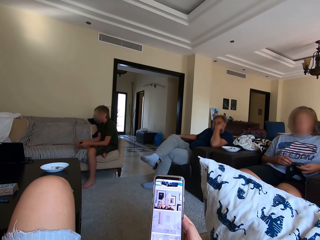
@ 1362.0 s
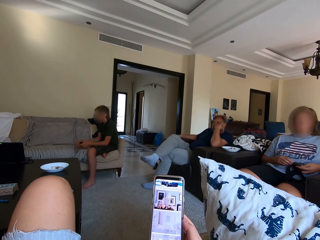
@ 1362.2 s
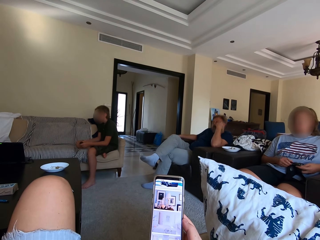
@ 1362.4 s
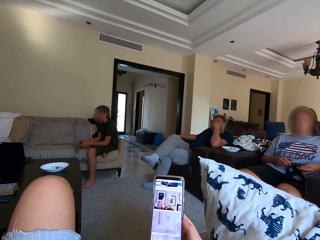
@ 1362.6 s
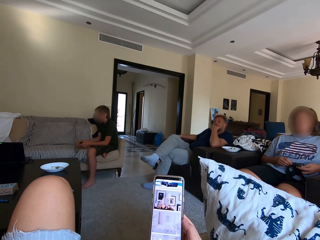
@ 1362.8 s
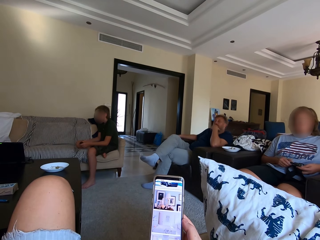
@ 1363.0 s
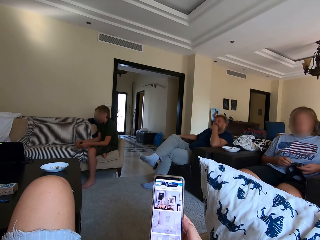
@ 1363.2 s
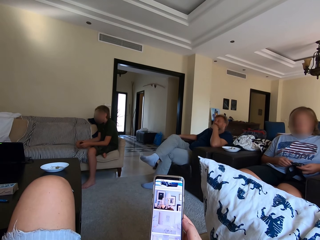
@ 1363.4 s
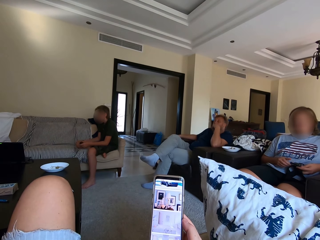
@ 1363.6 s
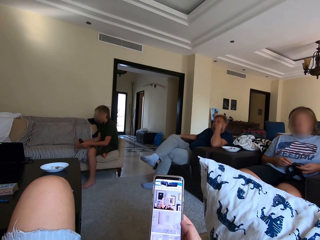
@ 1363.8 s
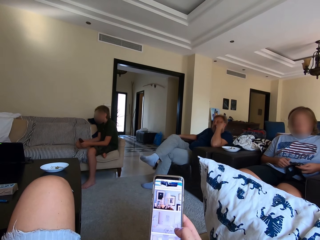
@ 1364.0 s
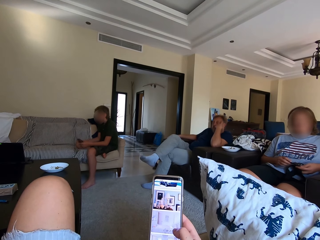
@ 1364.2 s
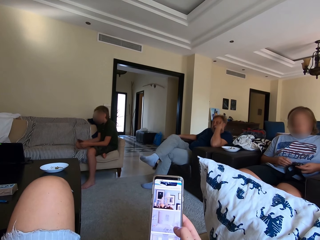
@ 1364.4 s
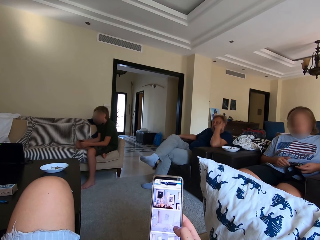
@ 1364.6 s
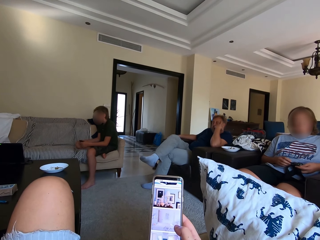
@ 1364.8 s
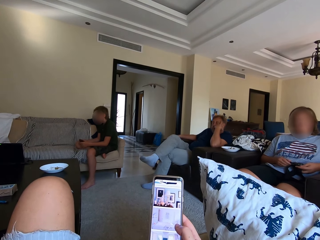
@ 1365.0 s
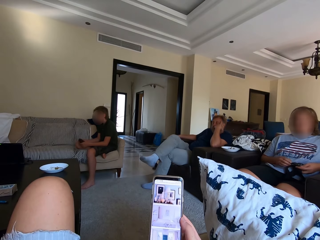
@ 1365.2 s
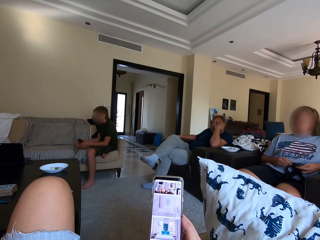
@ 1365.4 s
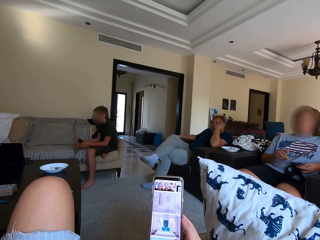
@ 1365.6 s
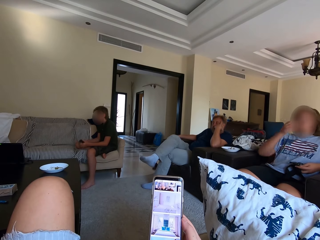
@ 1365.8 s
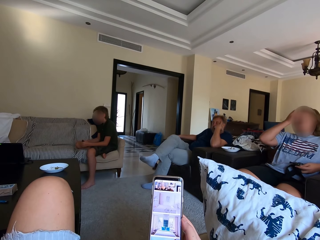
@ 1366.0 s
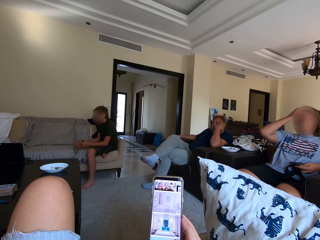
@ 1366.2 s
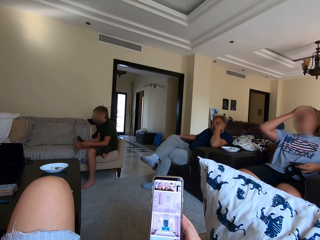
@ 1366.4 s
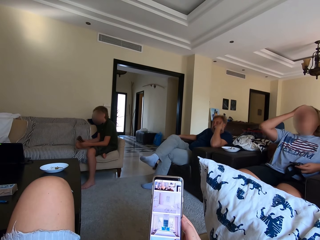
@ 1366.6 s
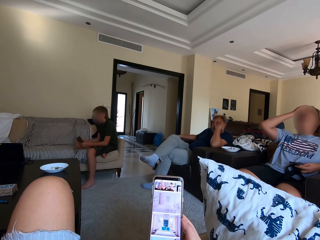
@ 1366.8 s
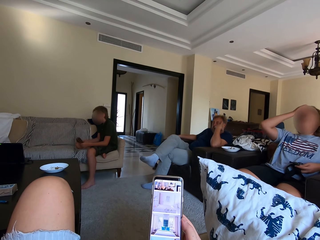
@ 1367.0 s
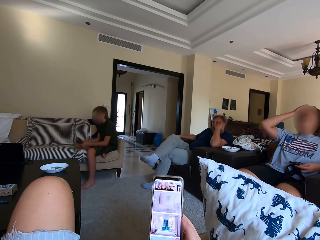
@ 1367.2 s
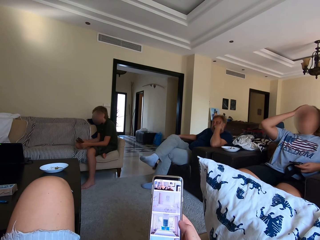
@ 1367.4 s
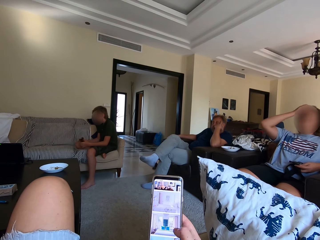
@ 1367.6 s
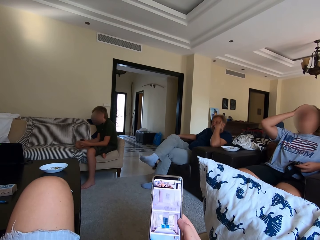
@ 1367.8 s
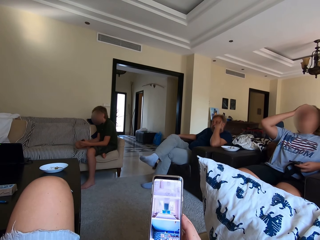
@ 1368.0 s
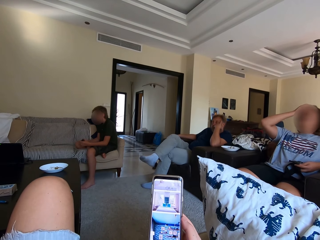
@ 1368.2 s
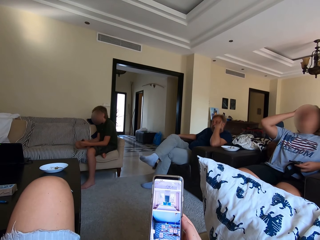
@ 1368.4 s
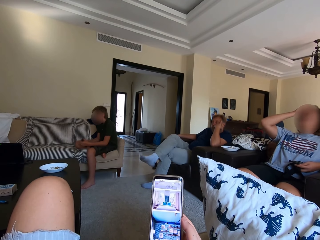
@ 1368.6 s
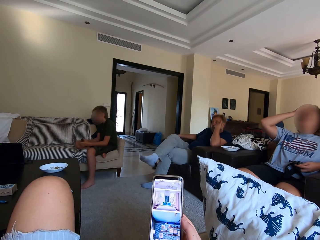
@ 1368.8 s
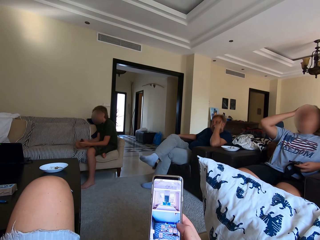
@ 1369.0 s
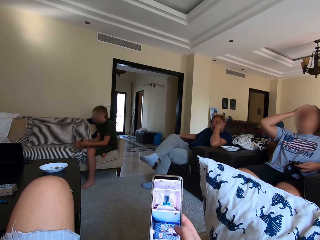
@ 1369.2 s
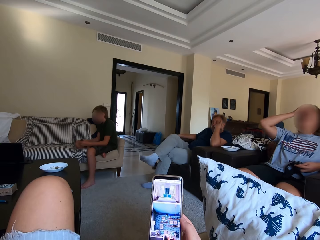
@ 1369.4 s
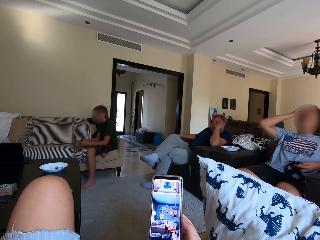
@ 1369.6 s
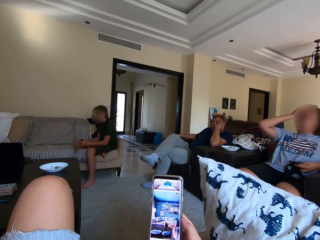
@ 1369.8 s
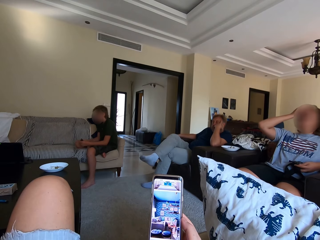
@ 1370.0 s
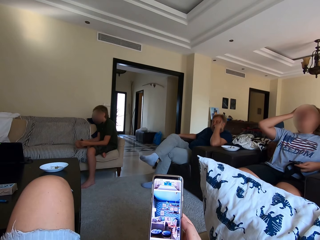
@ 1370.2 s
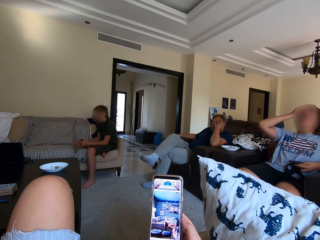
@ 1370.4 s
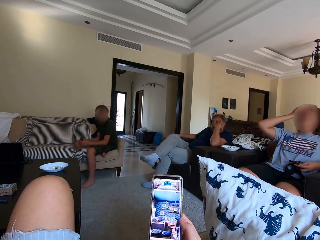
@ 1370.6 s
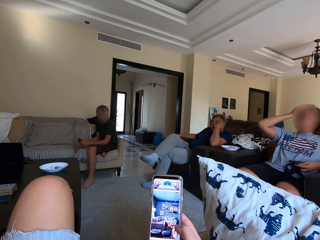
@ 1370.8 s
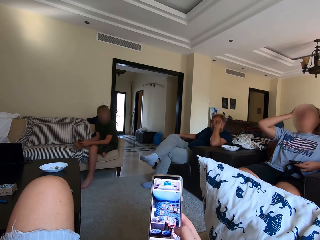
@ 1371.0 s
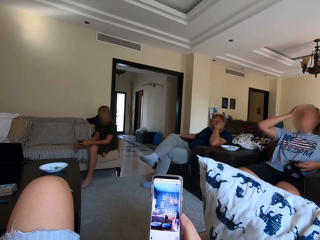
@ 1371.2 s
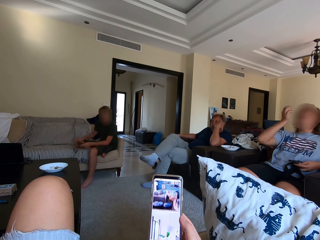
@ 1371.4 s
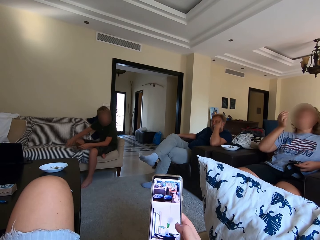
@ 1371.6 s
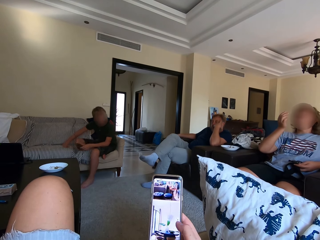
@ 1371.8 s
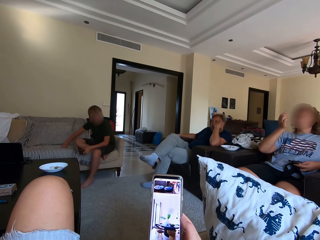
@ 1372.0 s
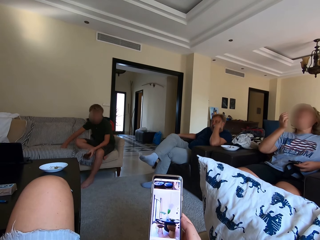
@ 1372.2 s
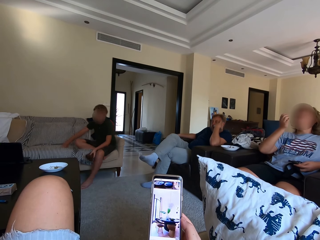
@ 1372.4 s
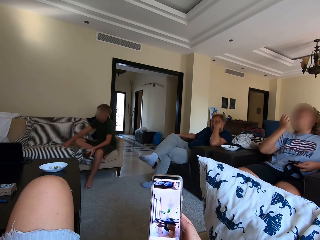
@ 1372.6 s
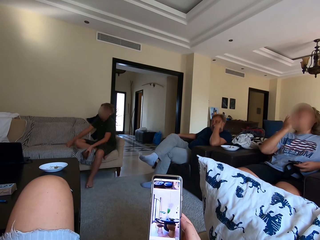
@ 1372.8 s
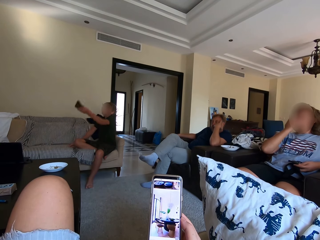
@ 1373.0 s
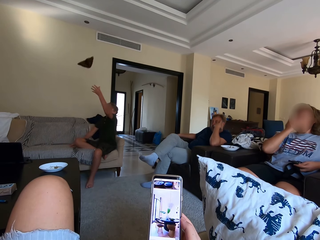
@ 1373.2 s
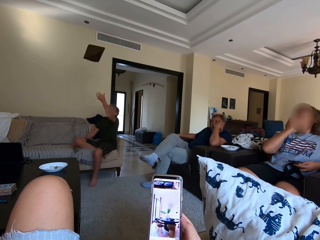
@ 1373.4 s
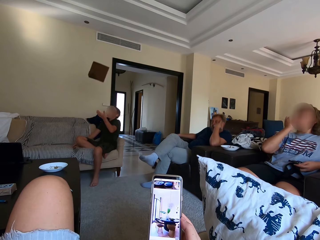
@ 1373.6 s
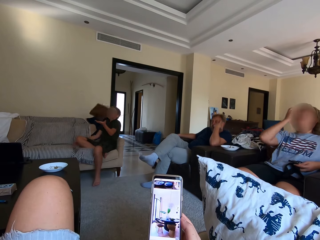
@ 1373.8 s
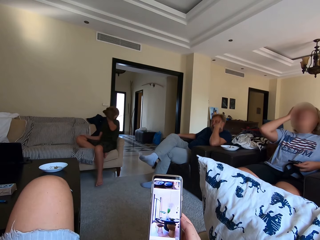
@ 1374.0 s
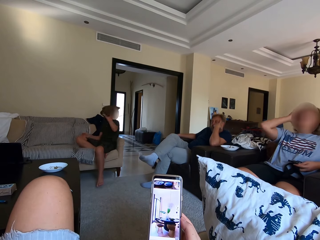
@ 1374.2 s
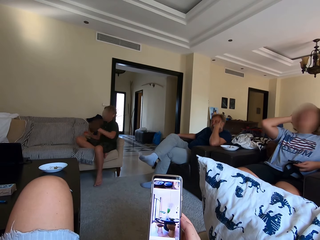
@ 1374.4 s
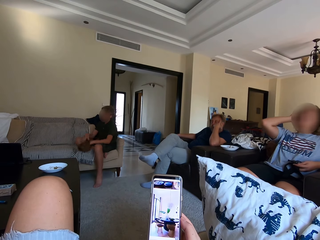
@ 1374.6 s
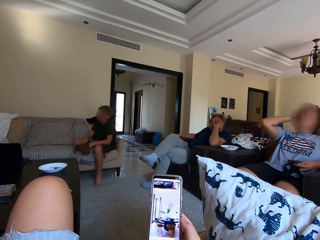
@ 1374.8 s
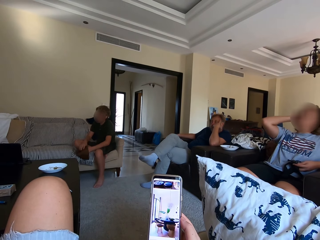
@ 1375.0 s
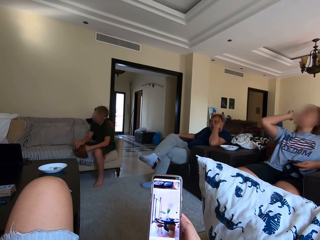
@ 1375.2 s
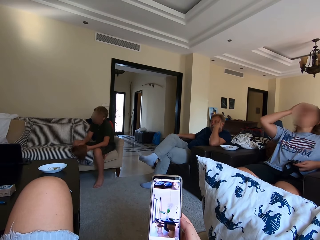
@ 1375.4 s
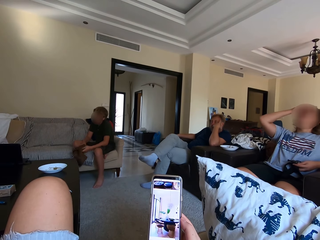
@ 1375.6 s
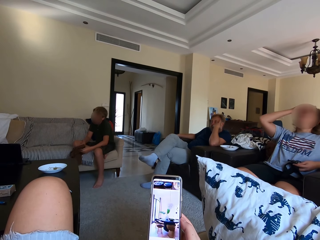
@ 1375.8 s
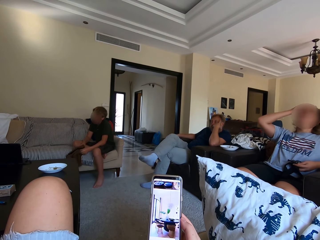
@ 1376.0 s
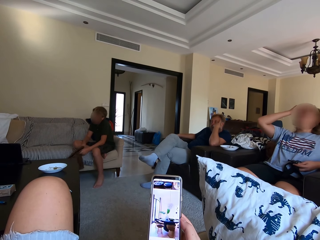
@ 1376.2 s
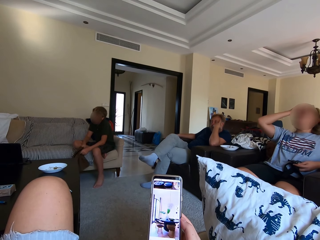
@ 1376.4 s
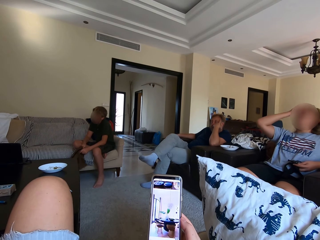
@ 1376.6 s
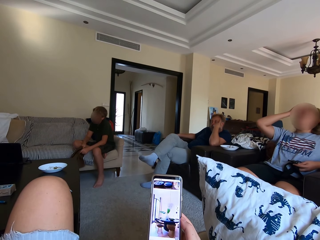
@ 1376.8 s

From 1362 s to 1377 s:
The man watches TV. A woman touches her hair. Another man lifts the dish towel. The other man throws the cloth up in the air and catches the dish towel.

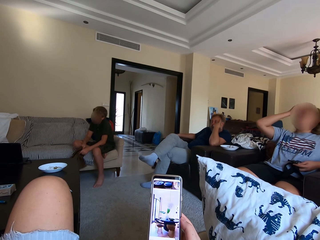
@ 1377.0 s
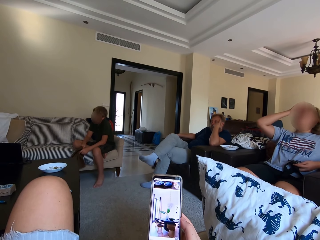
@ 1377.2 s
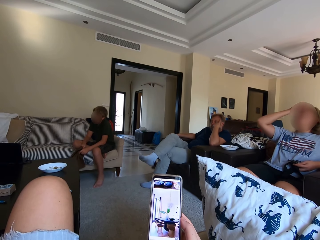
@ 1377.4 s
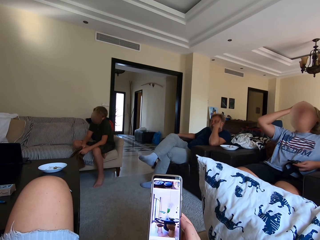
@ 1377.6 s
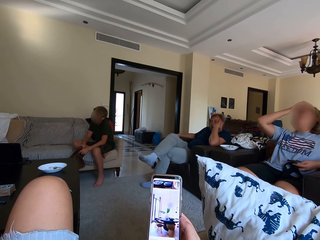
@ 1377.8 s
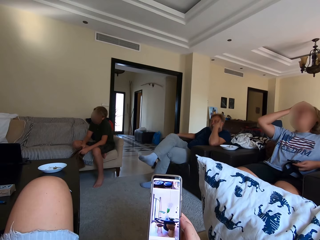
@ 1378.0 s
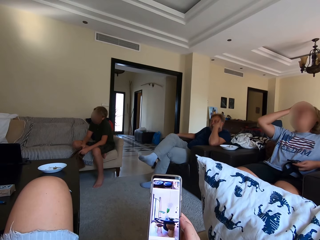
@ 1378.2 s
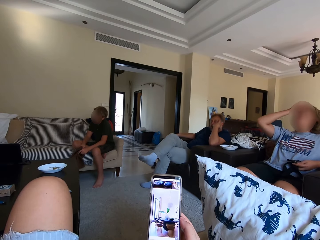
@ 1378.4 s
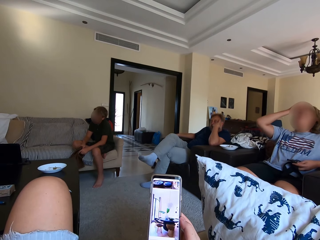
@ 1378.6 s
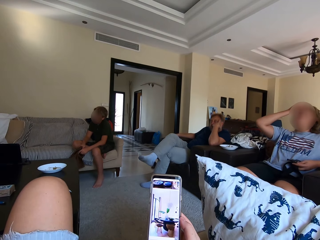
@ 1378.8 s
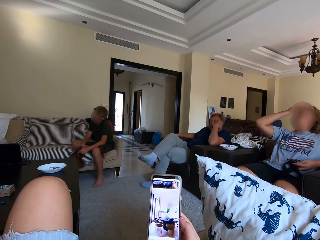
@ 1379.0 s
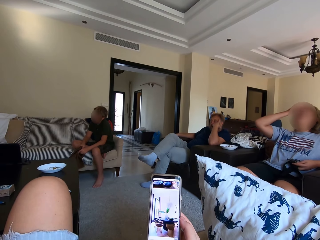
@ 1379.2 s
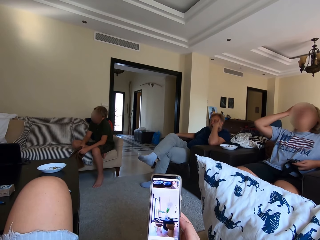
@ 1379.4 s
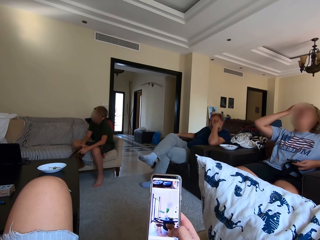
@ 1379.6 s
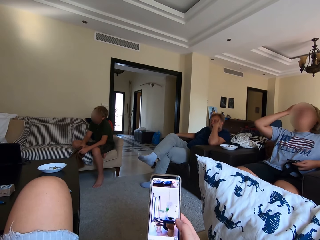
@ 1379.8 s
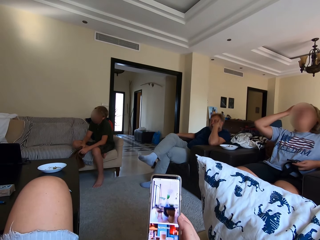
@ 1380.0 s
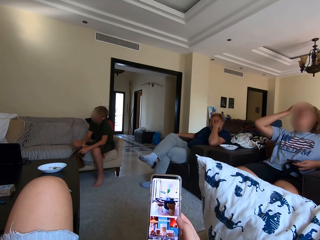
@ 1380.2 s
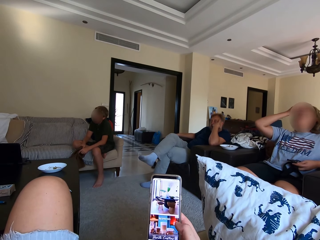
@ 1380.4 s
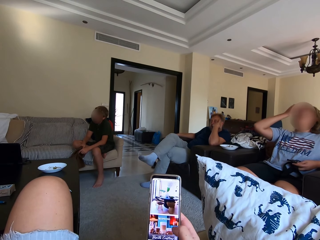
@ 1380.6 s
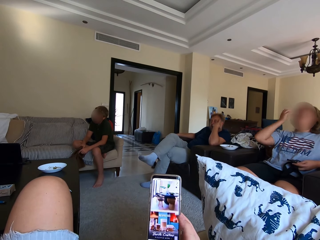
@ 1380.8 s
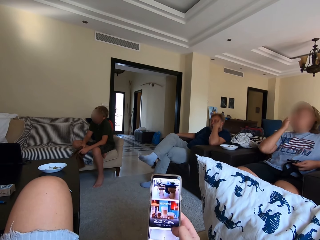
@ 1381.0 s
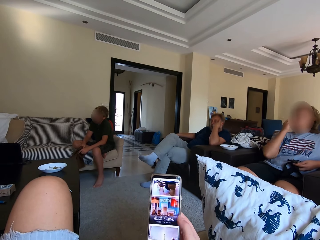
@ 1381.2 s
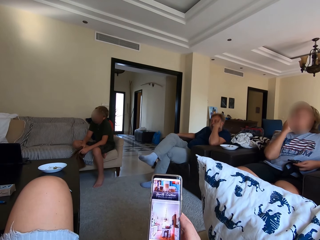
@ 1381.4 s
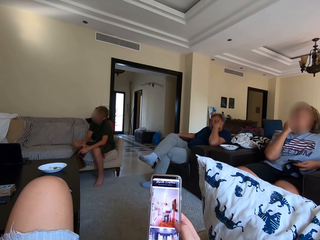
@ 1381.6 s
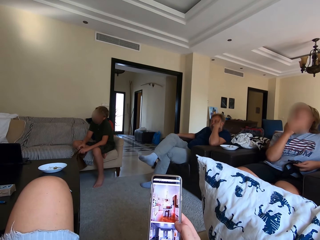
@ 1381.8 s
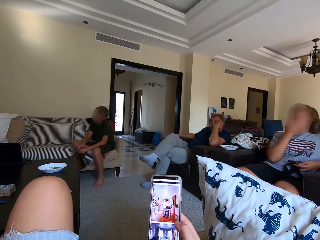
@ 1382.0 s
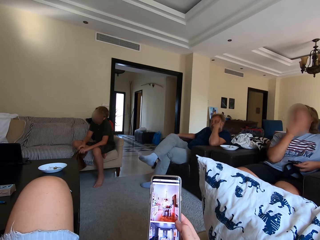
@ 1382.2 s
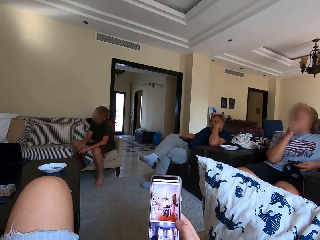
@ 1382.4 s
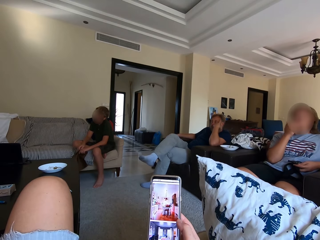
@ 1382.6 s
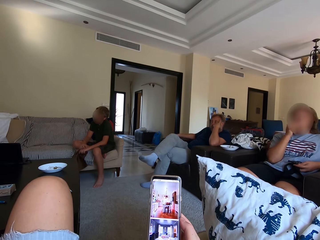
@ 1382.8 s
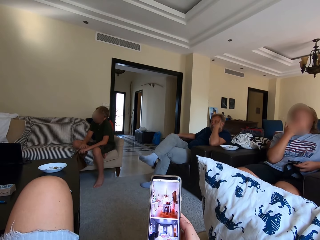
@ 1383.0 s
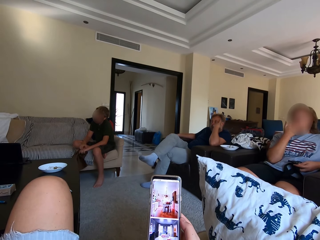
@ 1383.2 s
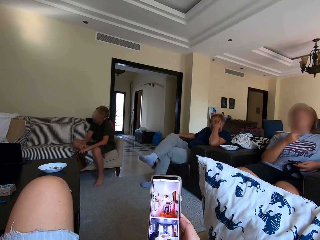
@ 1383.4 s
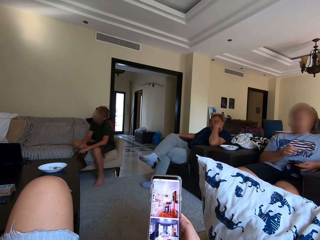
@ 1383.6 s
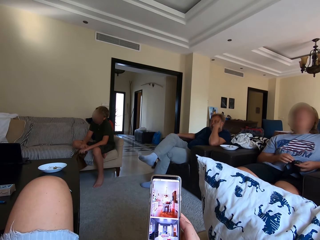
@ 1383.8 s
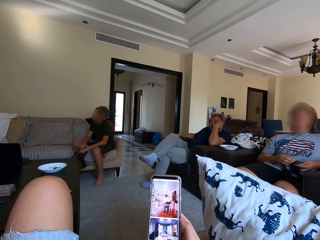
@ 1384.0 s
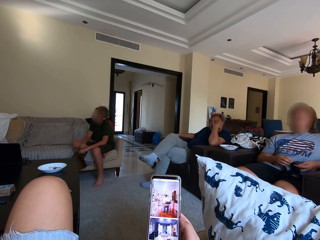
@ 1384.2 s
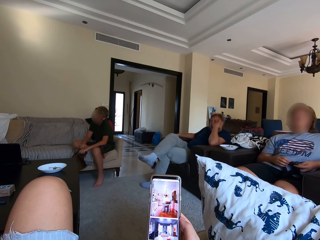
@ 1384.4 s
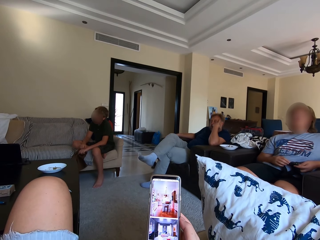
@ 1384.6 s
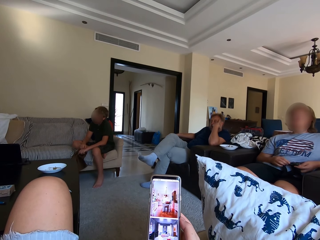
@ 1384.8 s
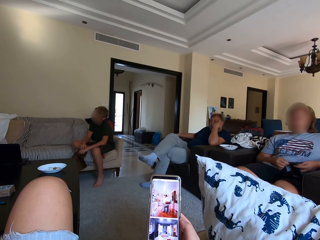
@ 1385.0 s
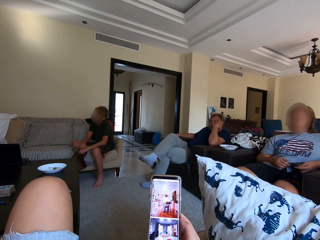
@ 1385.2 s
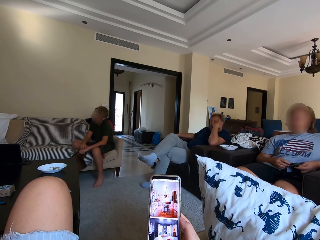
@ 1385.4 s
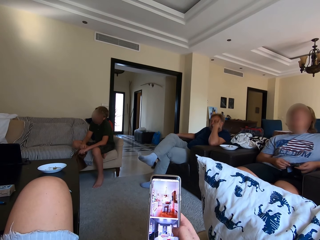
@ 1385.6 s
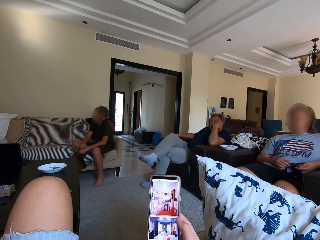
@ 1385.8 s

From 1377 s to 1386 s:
The camera wearer operates the phone. A woman touches the face. The woman fixes the camera on the band.
